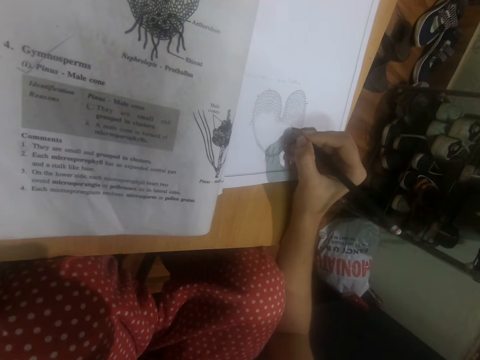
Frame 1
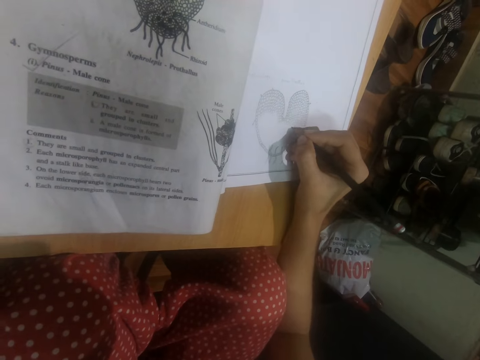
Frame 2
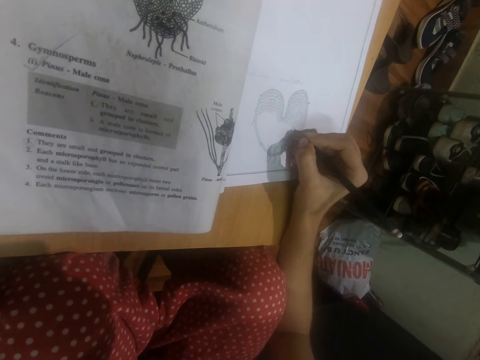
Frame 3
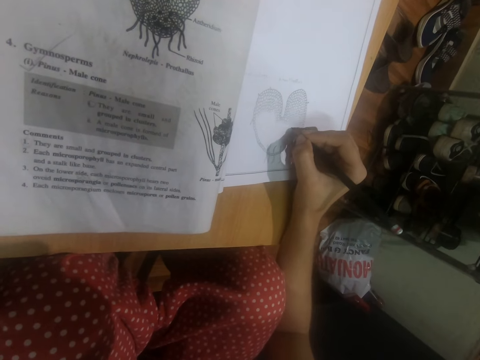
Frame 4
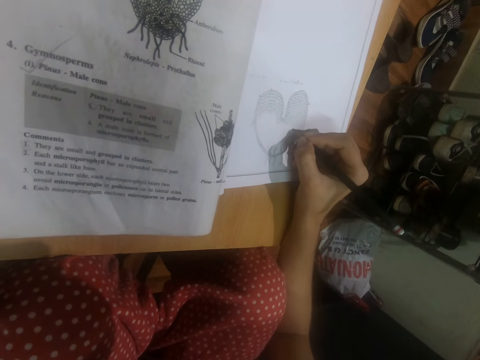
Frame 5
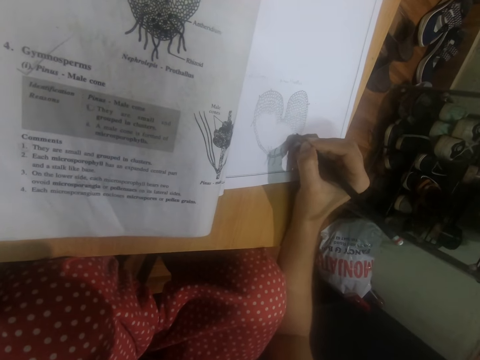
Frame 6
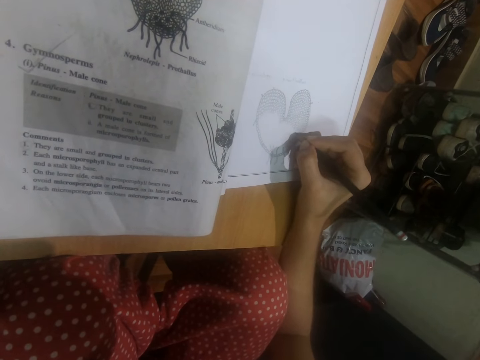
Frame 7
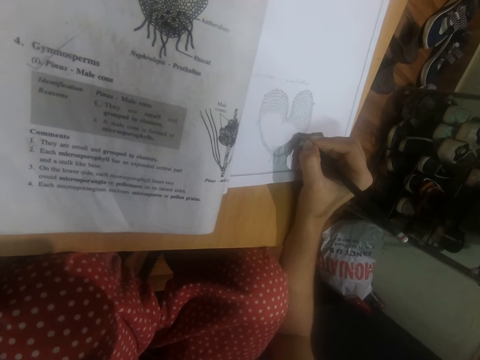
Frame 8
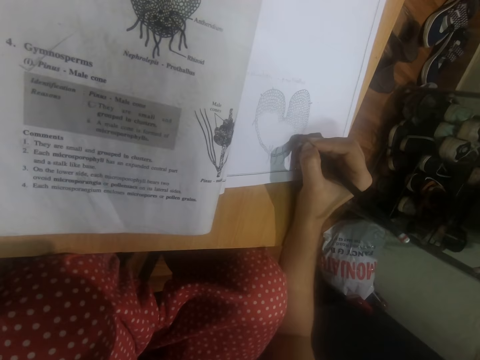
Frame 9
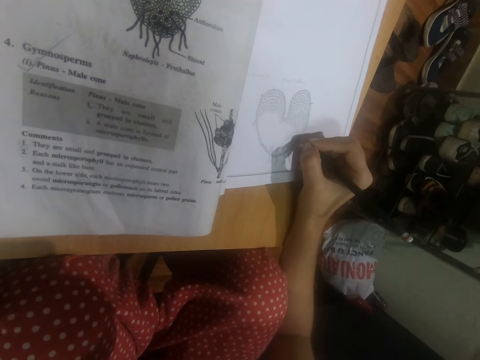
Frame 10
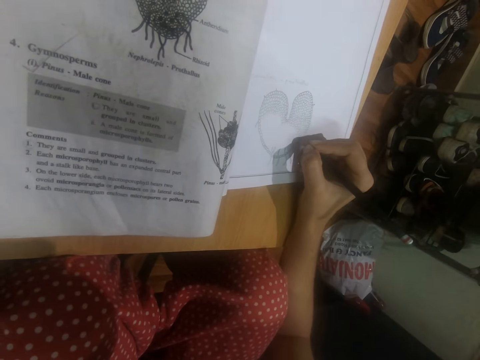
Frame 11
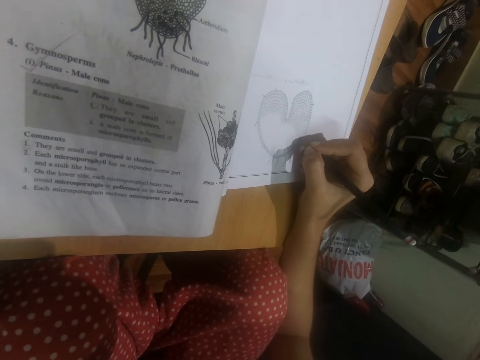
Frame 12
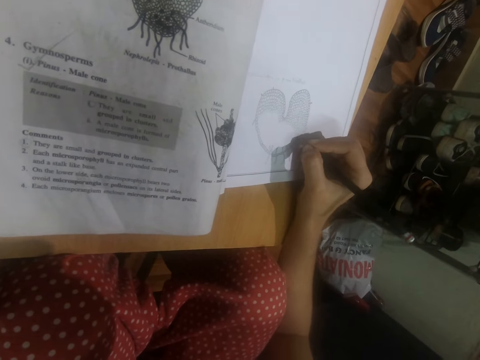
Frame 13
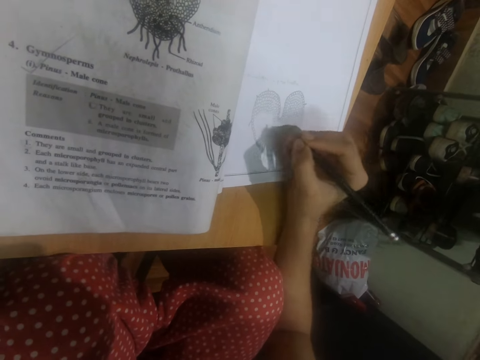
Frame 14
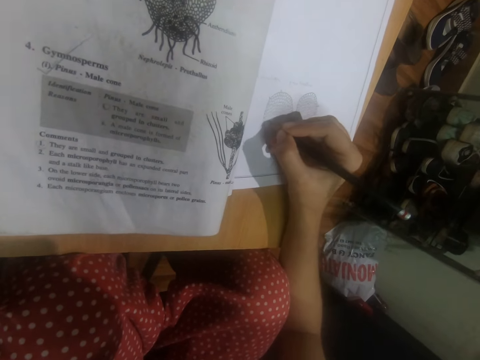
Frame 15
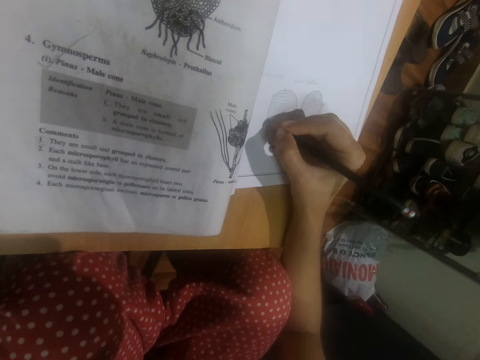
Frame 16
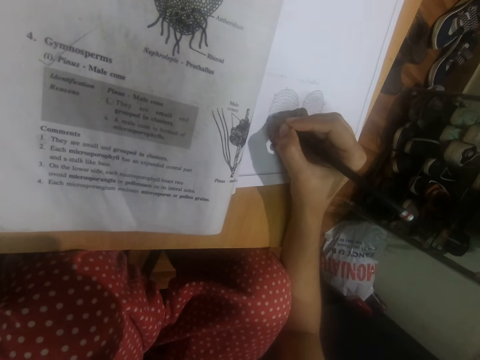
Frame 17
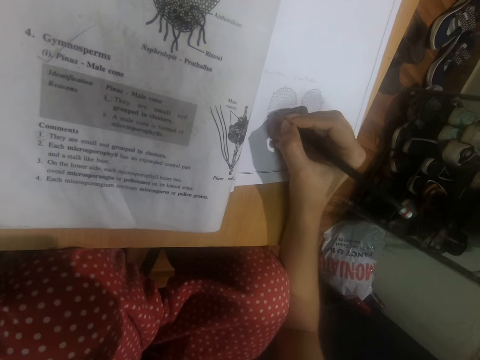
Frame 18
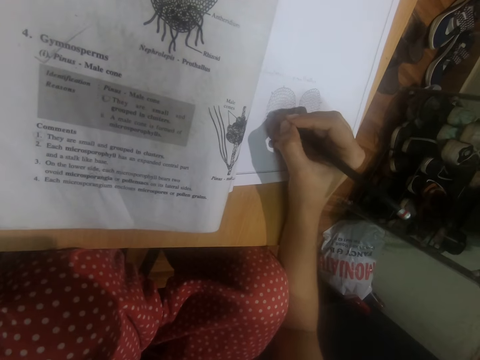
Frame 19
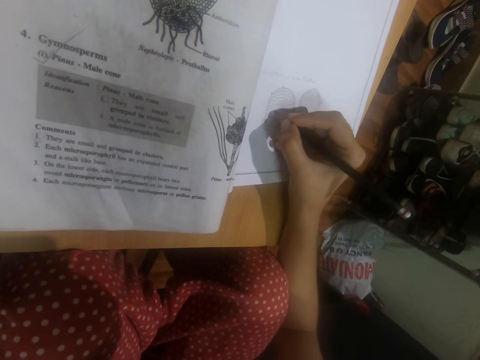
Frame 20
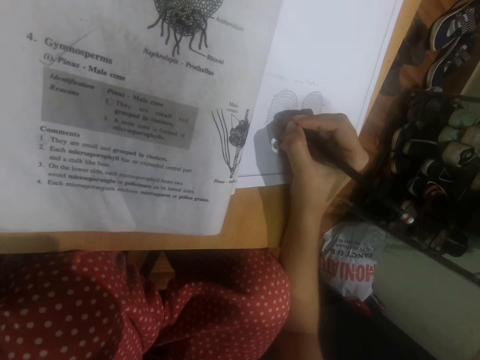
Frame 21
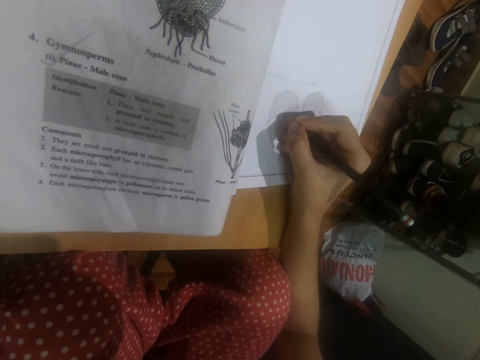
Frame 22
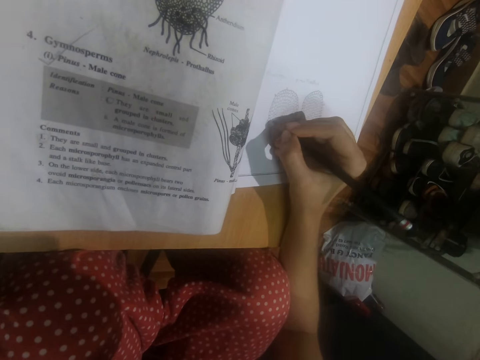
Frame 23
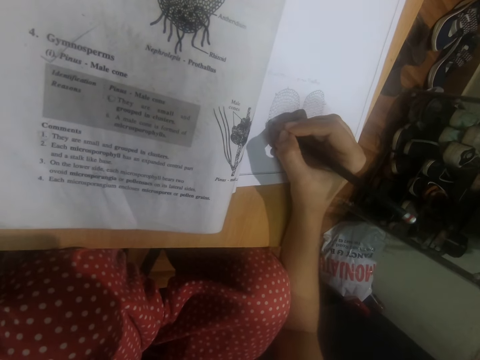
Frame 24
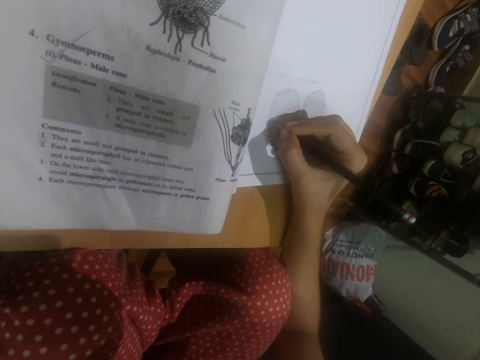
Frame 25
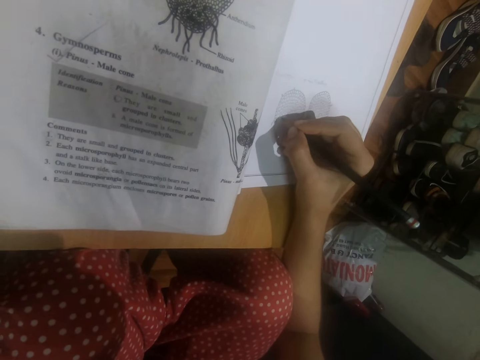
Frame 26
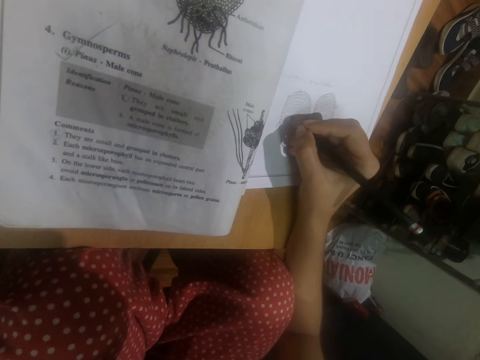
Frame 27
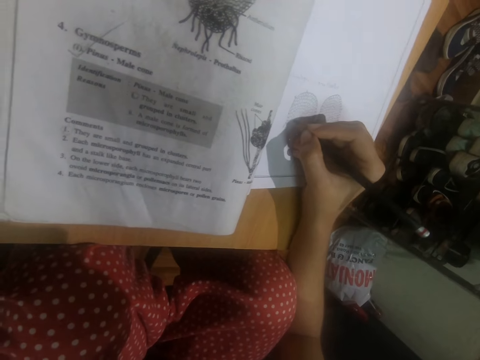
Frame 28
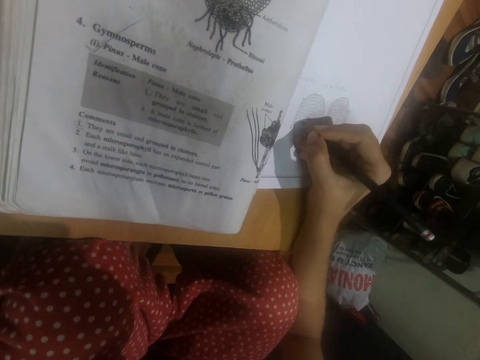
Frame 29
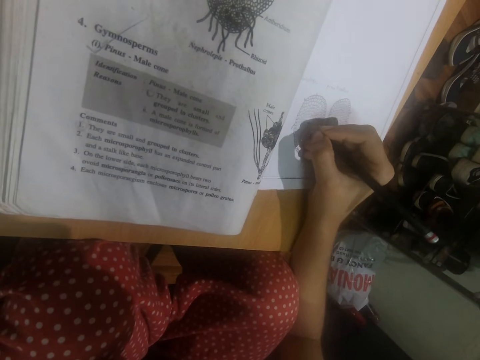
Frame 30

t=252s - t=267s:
The camera wearer moves her right hand on the book. She draws on the book on the table with the pencil in her right hand.

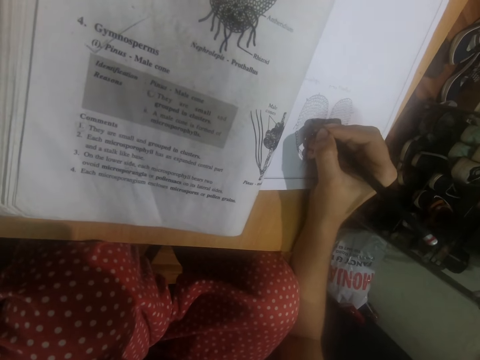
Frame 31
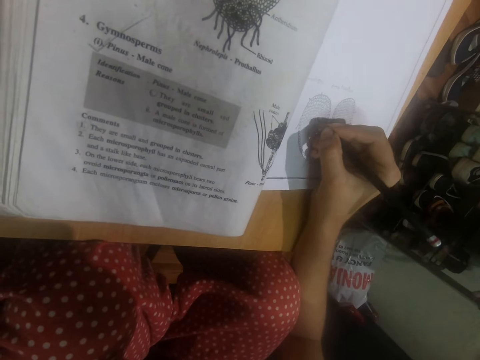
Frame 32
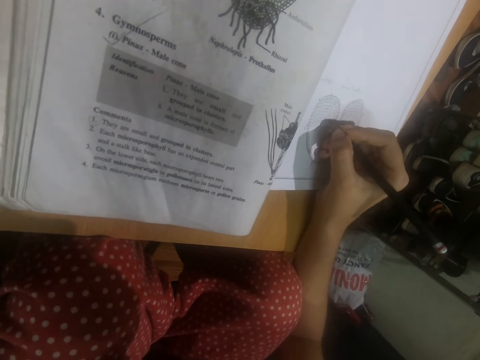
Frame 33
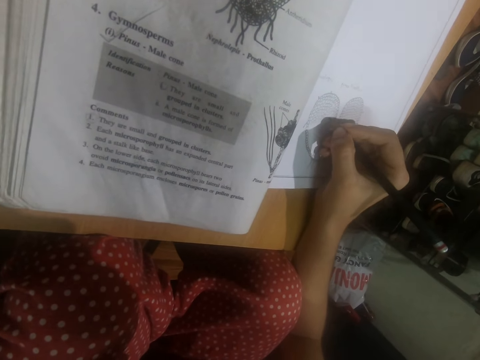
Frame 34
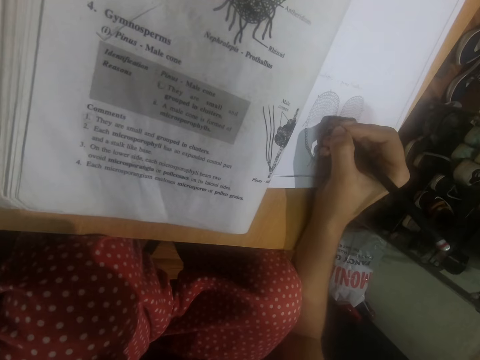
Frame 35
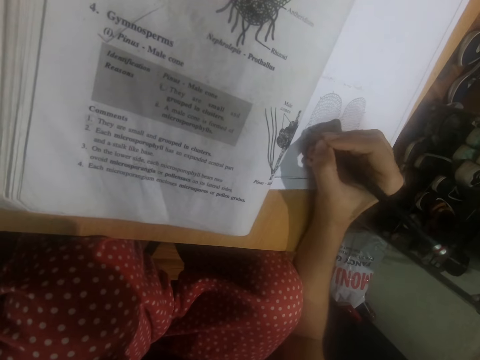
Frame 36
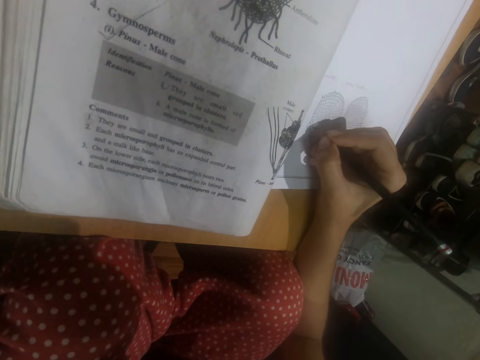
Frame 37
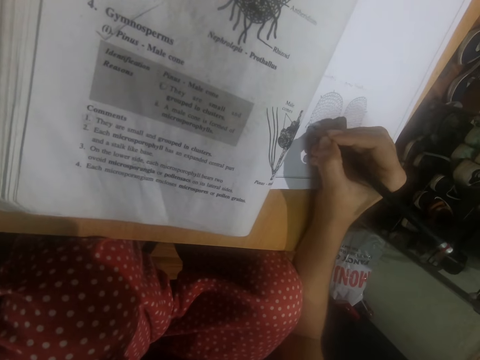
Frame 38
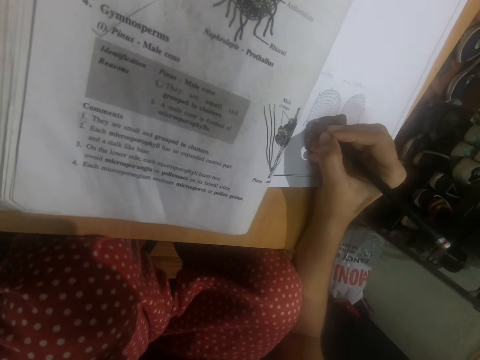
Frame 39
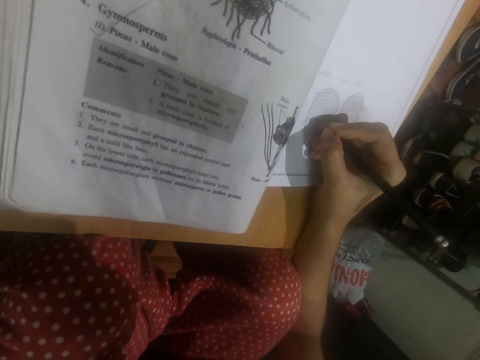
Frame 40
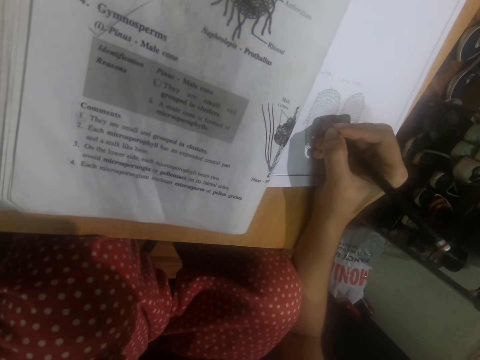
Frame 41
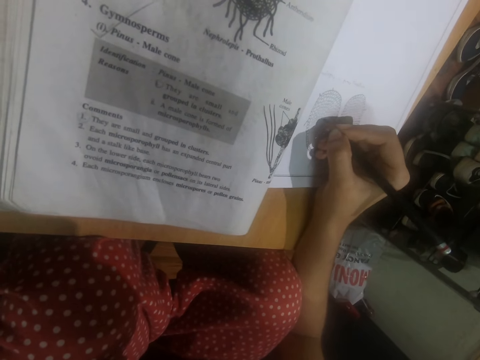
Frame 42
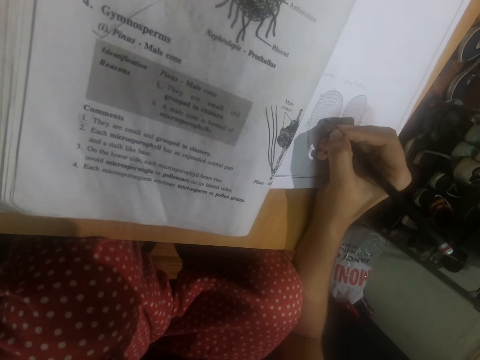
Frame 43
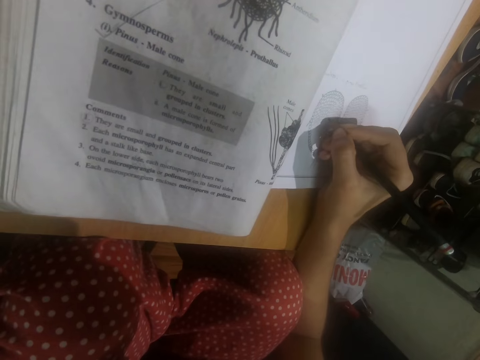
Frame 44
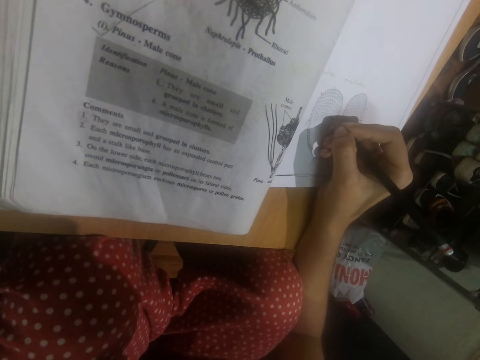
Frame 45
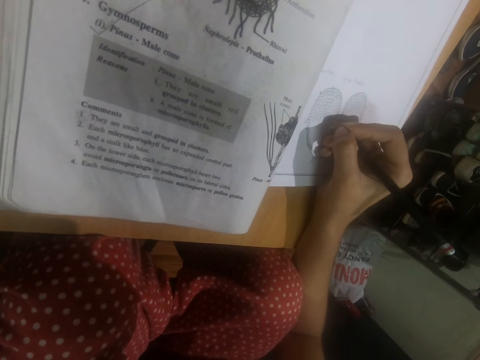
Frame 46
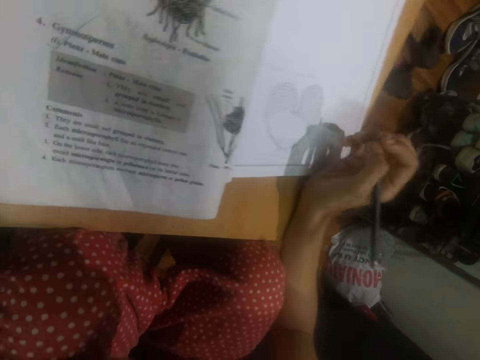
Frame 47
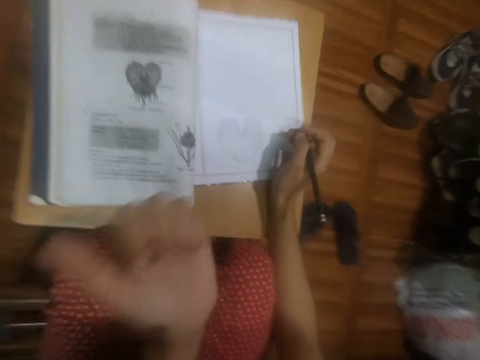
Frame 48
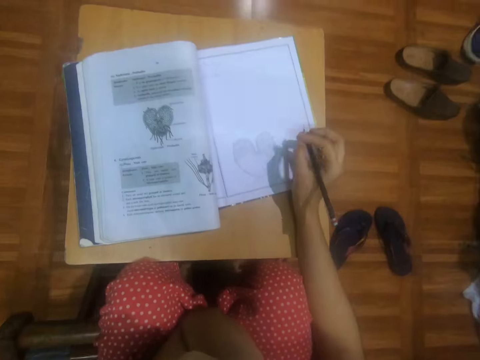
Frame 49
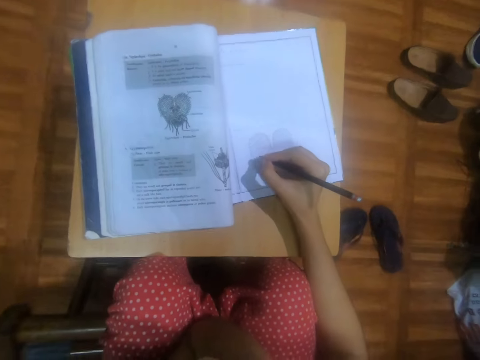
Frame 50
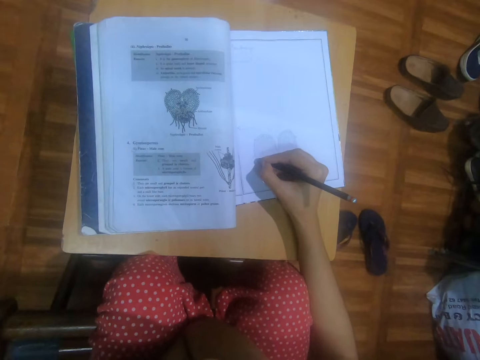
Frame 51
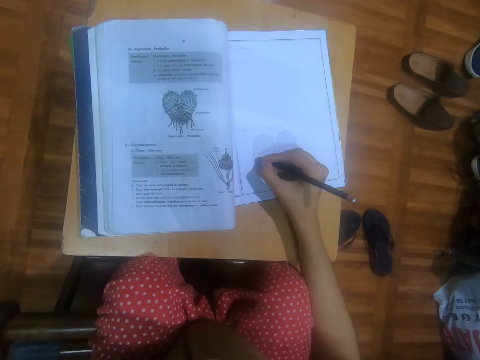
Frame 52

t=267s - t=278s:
The camera wearer places her left hand on her left leg. She raises her left hand. She draws on the book on the table with the pencil in her right hand.
